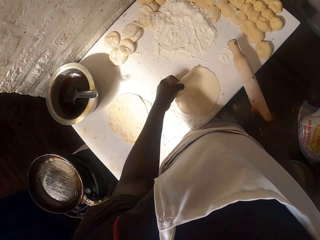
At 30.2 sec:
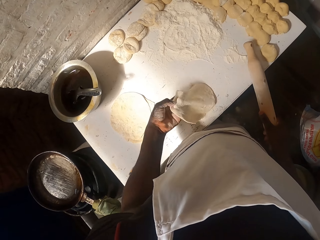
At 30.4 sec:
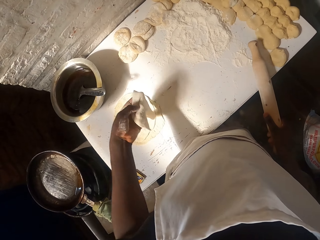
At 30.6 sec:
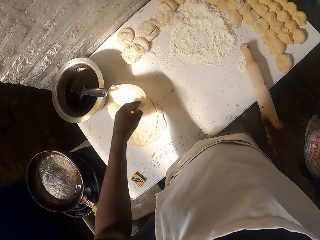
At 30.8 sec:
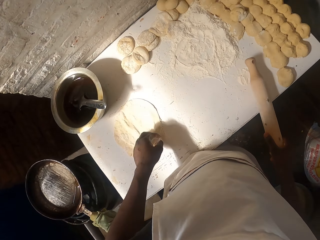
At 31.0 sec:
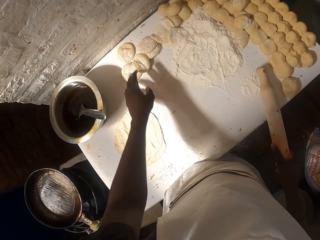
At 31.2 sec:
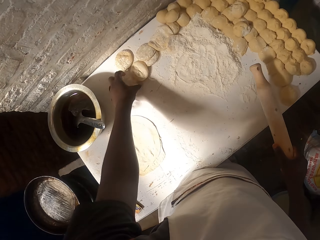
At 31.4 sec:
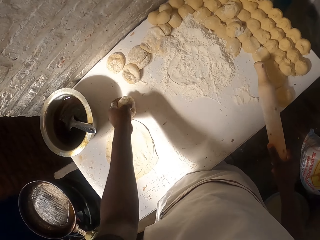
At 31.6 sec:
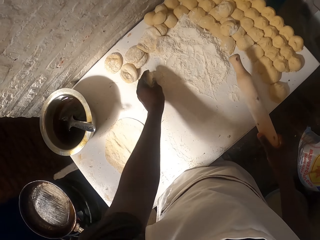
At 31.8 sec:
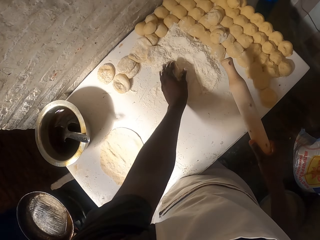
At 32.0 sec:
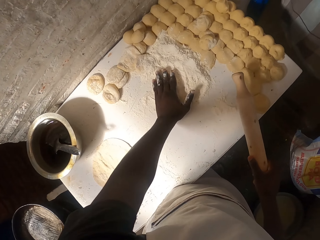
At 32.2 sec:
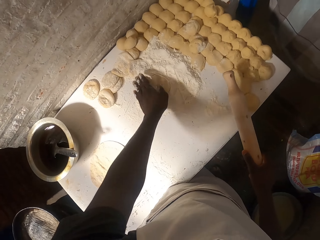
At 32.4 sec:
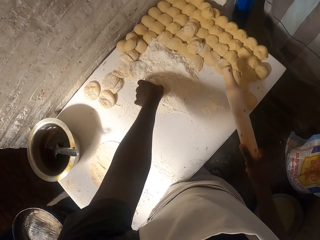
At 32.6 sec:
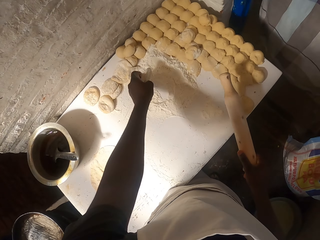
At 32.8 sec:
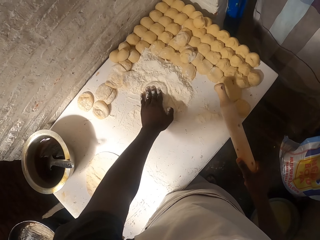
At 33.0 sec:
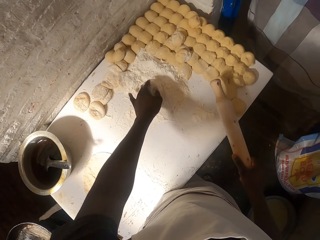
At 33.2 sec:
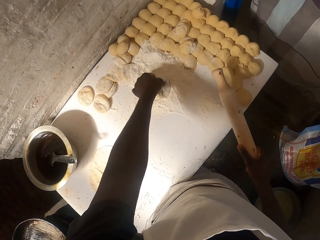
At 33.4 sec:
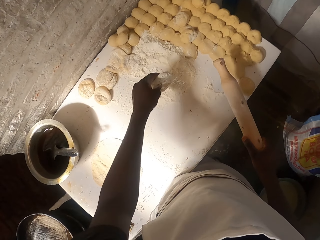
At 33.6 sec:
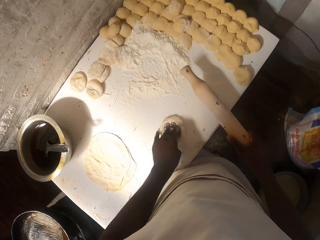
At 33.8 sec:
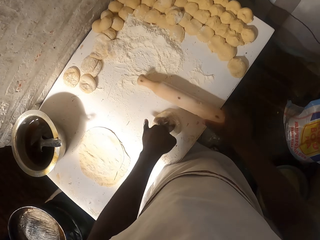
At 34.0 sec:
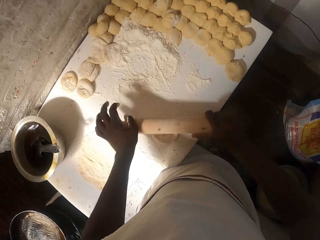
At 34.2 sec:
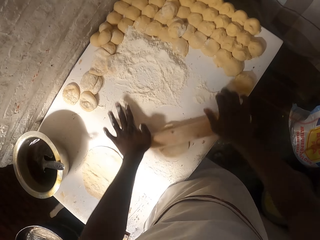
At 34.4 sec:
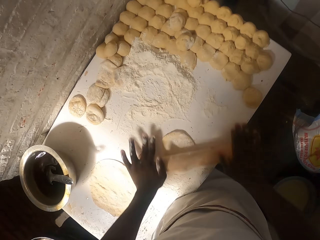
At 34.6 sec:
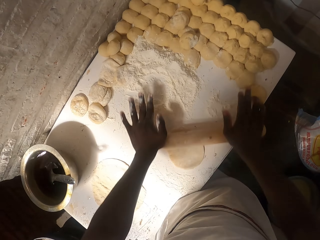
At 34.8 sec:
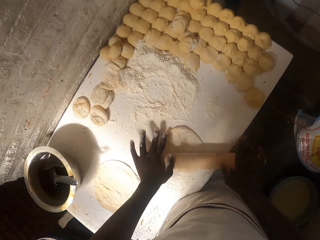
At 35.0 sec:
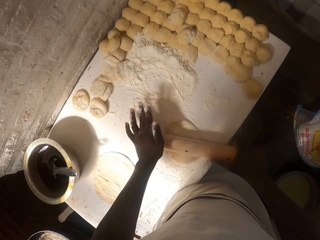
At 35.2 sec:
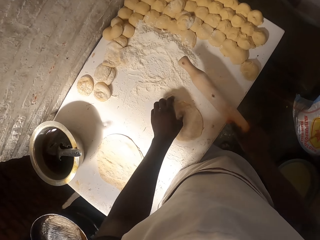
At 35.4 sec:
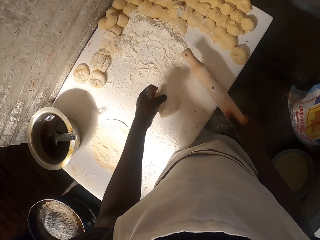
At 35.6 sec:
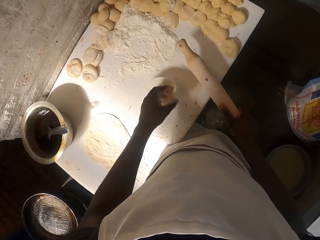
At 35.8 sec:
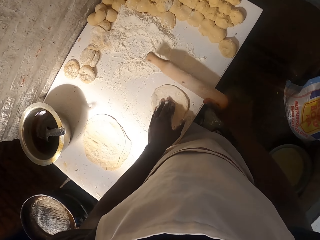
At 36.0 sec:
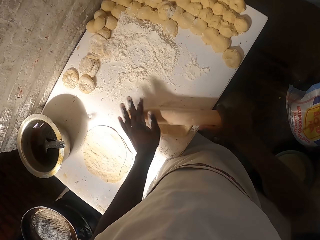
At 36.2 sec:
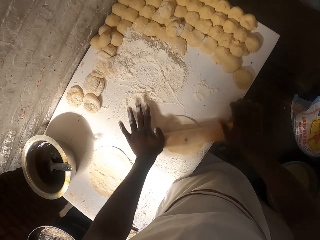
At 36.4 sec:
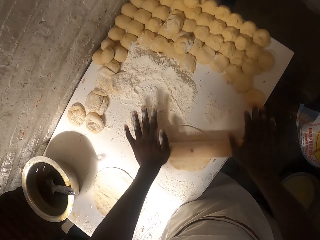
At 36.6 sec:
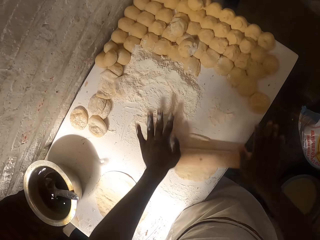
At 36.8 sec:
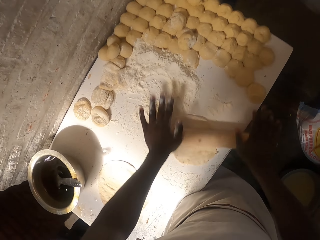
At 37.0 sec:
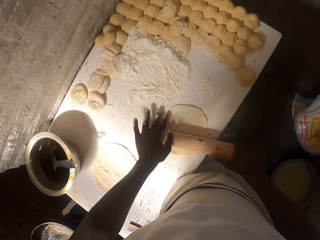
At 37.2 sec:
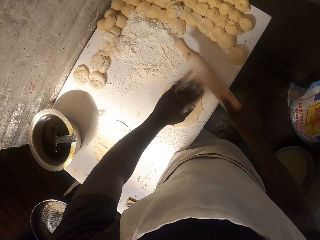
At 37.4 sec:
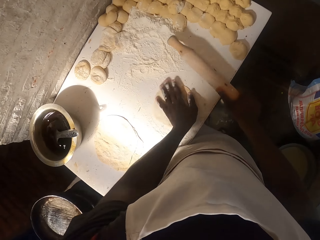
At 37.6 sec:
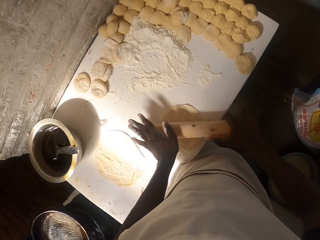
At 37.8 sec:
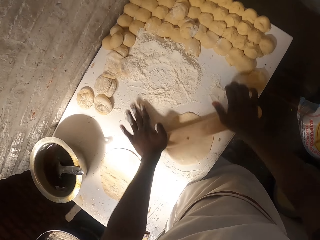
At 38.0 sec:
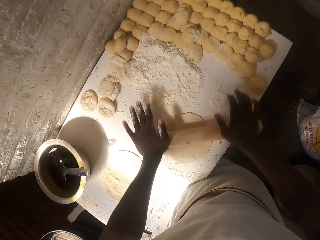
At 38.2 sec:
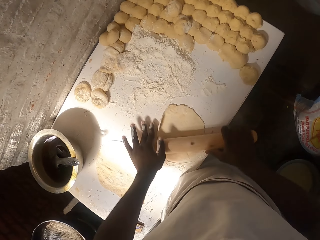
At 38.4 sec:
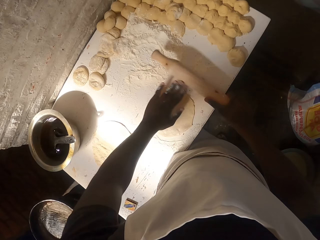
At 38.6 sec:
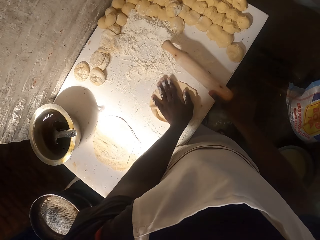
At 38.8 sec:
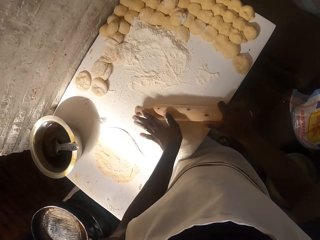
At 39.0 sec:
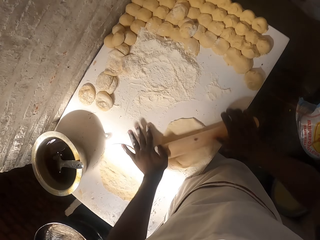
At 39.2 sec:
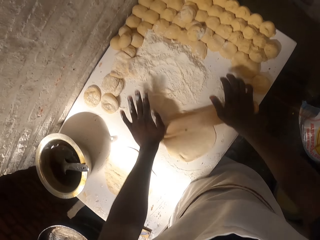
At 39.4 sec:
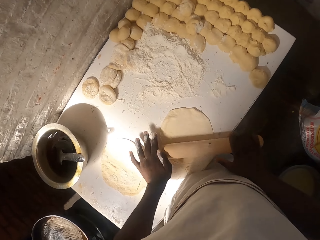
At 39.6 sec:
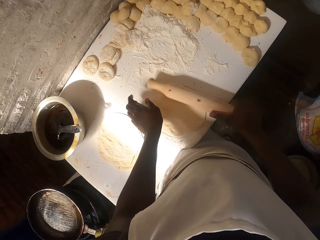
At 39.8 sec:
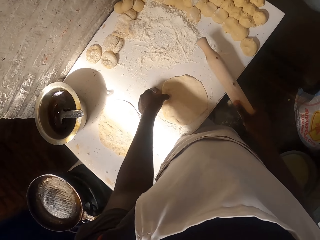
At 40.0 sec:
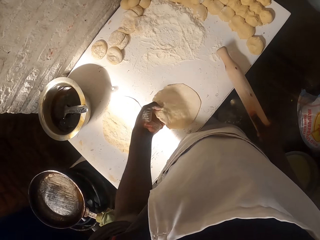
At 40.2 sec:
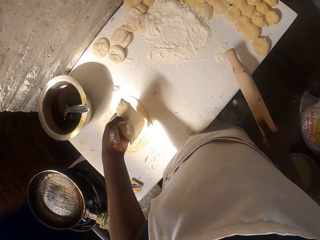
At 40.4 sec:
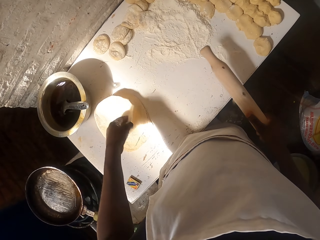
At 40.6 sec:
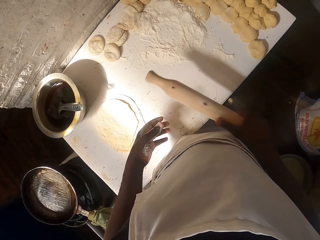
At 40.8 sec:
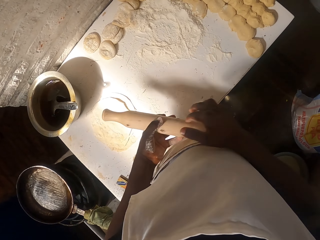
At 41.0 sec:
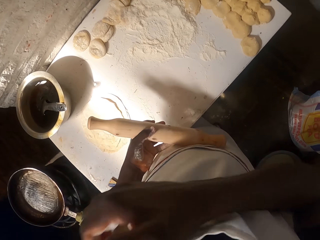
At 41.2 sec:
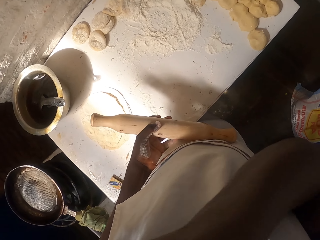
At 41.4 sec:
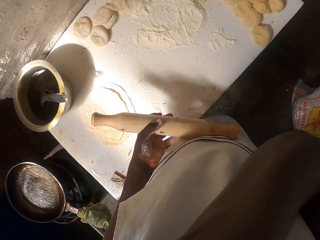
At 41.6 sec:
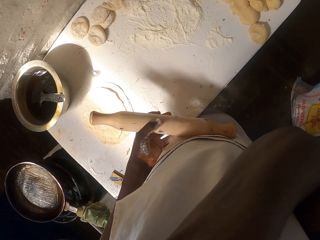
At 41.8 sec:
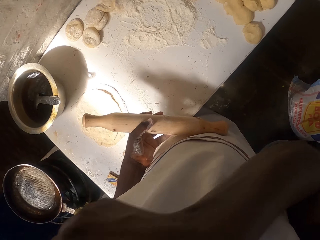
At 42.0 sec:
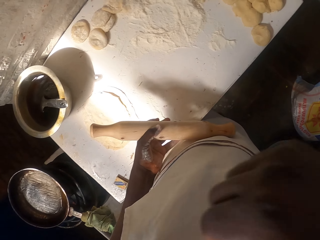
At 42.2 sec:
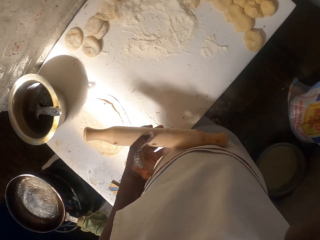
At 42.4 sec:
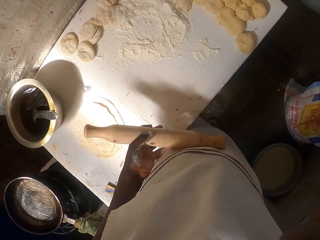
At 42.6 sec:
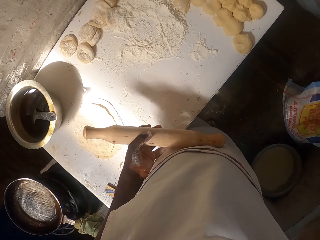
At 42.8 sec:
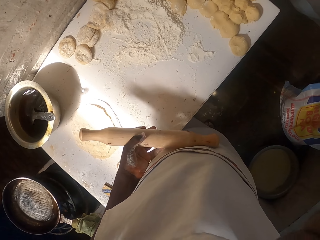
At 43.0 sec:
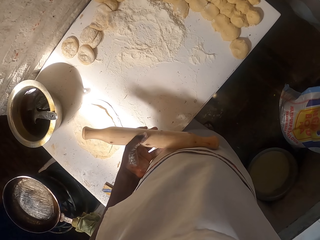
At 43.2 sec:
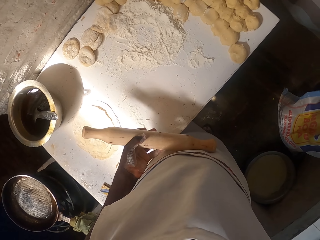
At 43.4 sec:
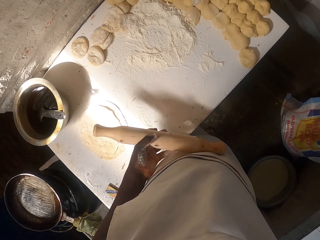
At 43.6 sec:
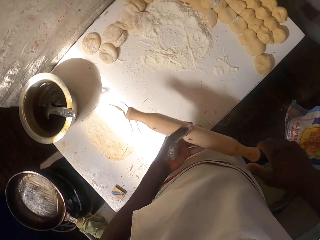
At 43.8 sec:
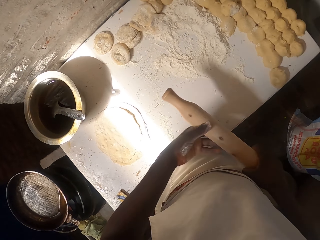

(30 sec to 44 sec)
The camera wearer puts the rolled dough aside. They pick up the dough on the table. They put the dough on the flour. They roll the dough with a rolling pin. They turn the dough. They roll the dough with the rolling pin. They put the rolled dough aside. They are doing something.

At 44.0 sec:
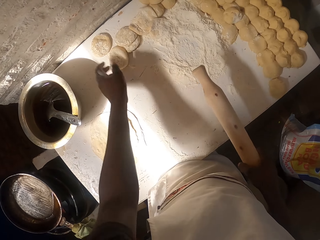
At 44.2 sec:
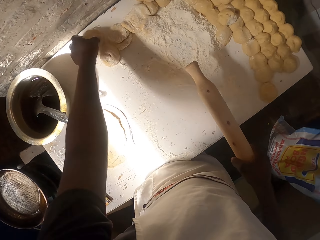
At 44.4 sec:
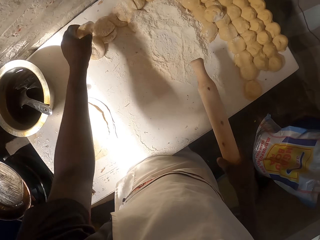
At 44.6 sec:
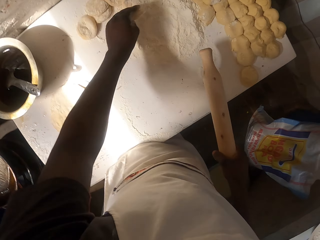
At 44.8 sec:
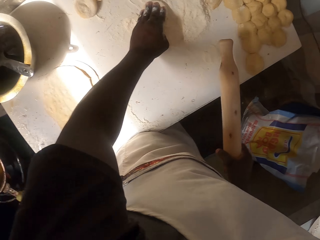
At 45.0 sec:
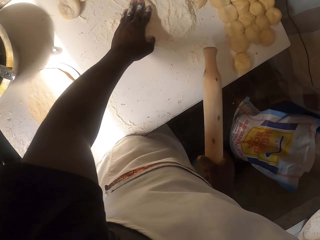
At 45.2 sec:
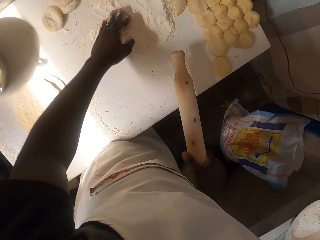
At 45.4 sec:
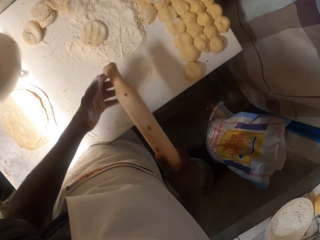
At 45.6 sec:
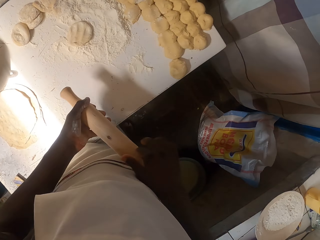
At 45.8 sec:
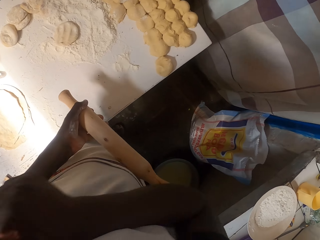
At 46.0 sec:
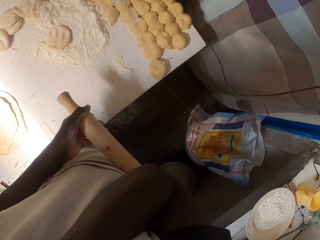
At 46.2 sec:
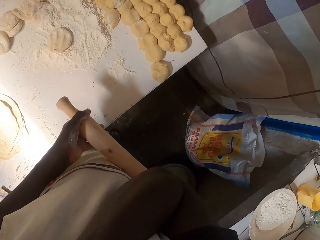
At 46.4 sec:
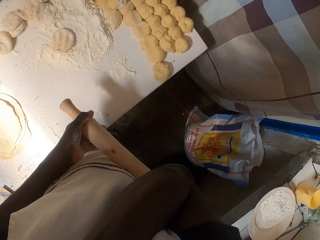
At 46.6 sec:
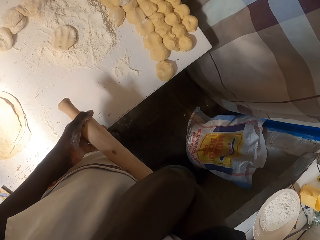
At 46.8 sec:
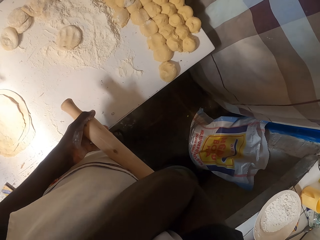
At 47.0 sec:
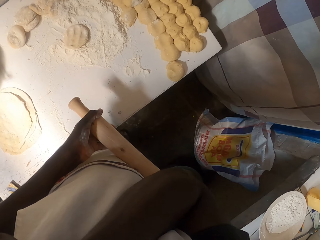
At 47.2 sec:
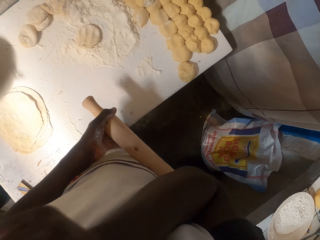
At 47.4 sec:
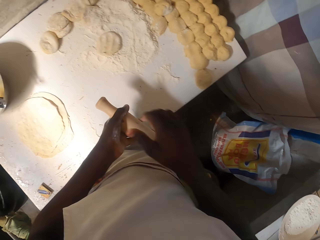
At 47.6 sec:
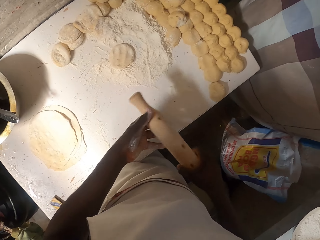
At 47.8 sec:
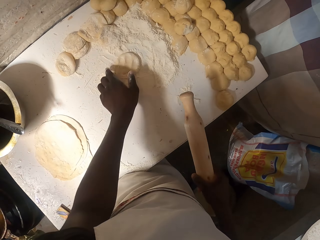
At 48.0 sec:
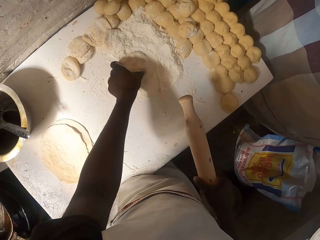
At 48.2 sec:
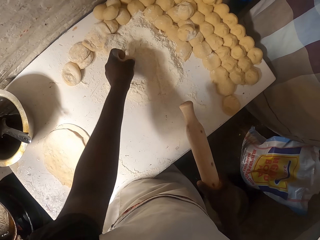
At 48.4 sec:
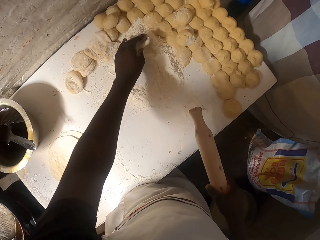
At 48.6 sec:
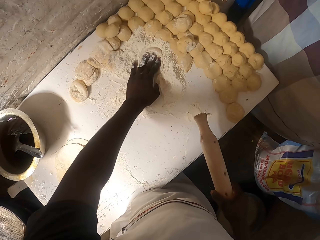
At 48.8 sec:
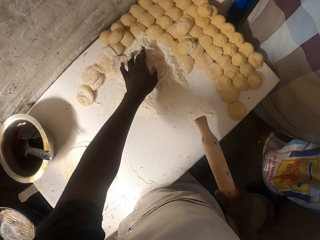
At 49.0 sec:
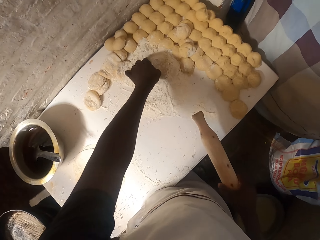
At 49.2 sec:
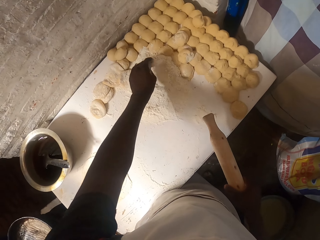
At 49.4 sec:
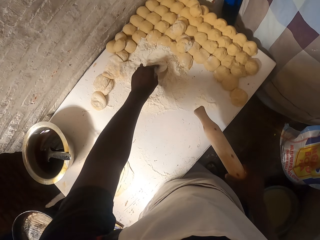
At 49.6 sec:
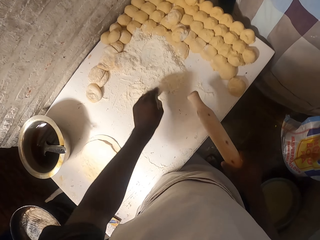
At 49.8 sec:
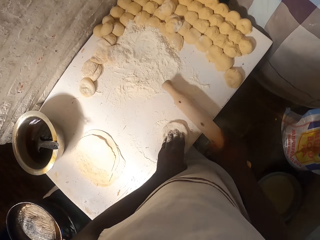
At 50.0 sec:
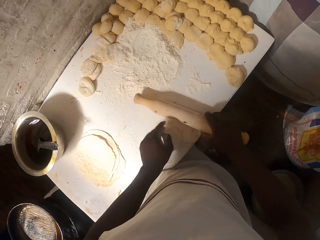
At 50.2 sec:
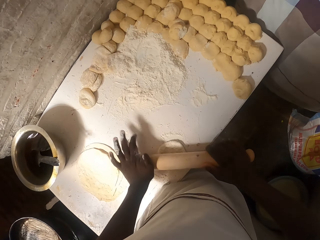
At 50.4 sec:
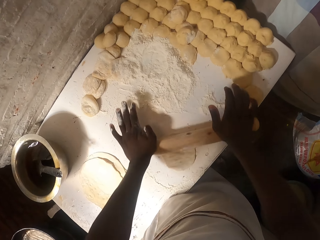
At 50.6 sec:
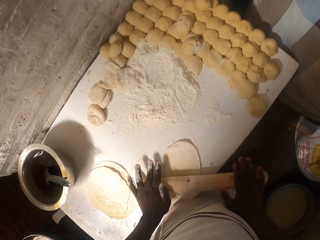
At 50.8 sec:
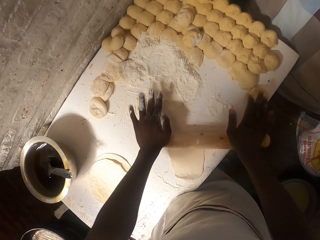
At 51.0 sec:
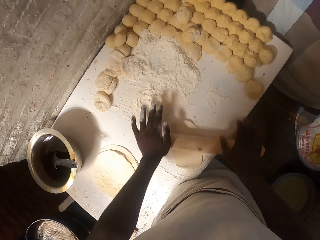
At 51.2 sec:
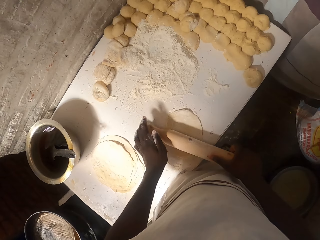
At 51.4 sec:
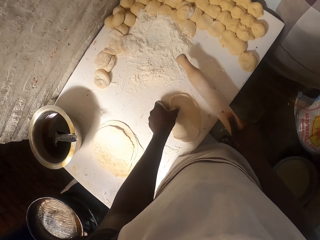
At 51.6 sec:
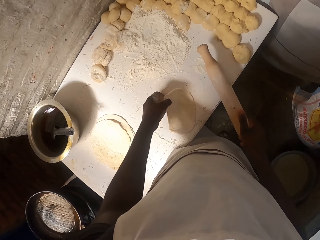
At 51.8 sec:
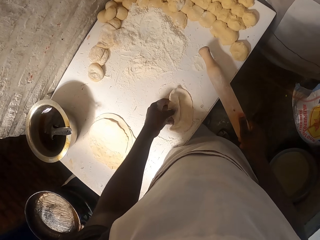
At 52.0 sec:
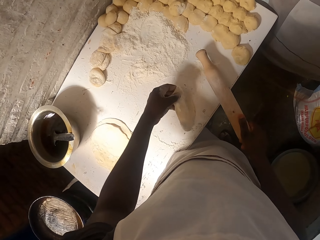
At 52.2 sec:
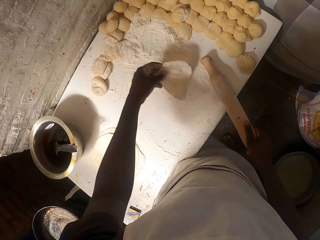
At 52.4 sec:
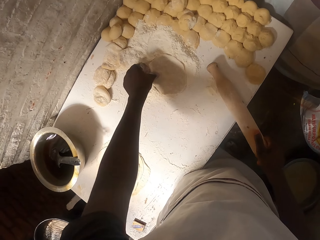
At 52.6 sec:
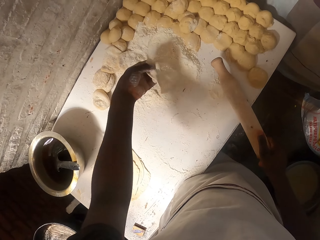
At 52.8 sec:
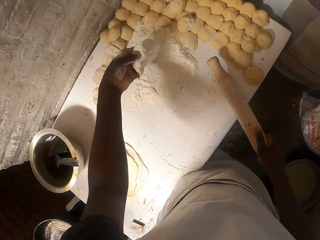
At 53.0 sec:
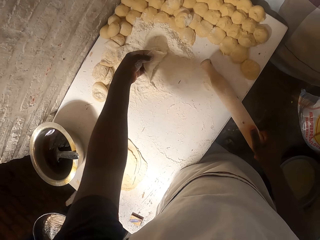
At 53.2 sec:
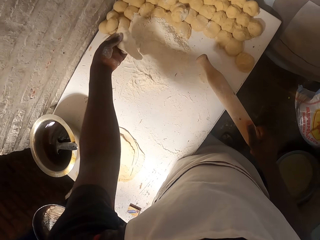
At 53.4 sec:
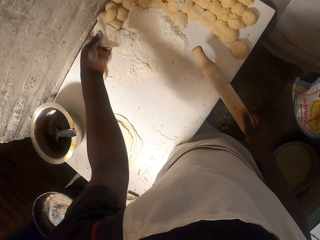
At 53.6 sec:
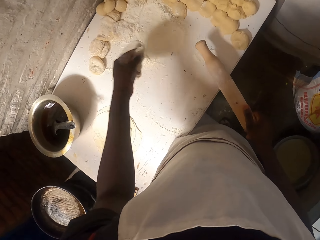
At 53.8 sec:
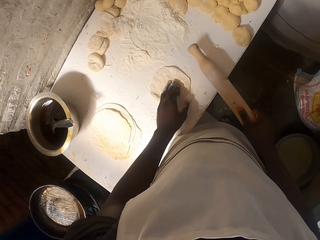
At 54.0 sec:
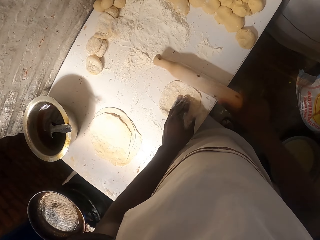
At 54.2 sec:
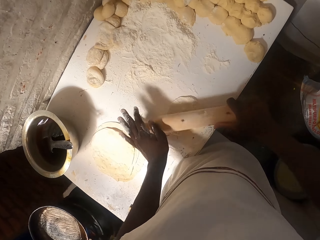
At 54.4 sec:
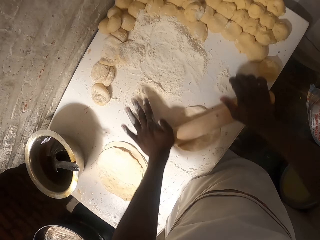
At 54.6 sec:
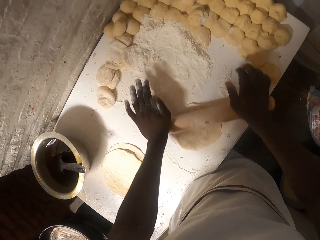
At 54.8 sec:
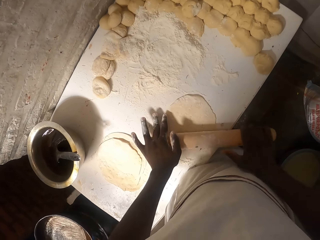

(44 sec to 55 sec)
The camera wearer picks up the dough. They put the dough on the flour. They are doing something. They put the dough on the flour. They roll the dough with a rolling pin. They put the dough on the flour. They roll the dough with the rolling pin.
